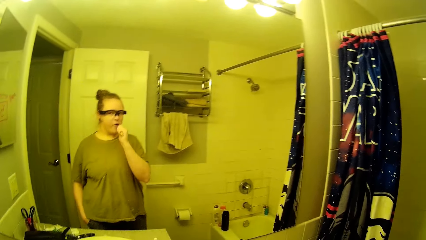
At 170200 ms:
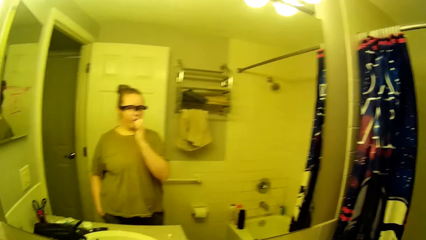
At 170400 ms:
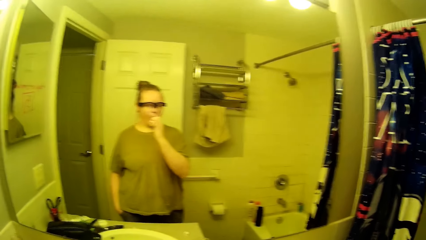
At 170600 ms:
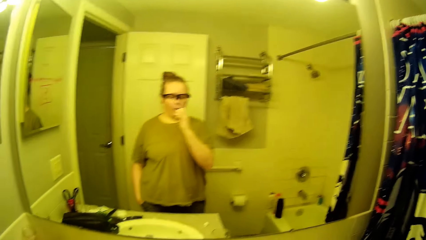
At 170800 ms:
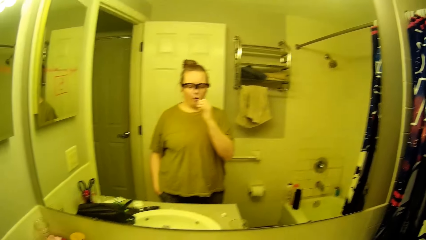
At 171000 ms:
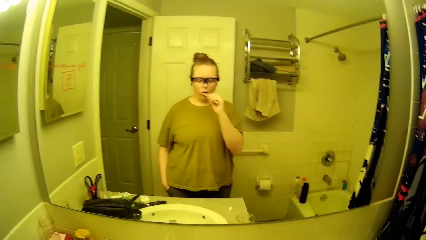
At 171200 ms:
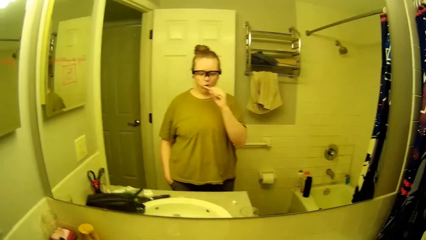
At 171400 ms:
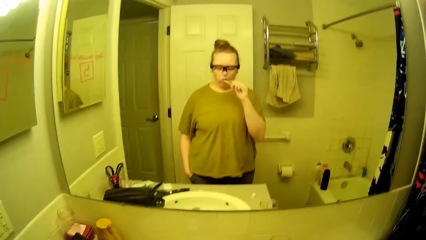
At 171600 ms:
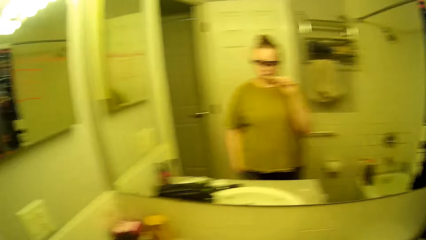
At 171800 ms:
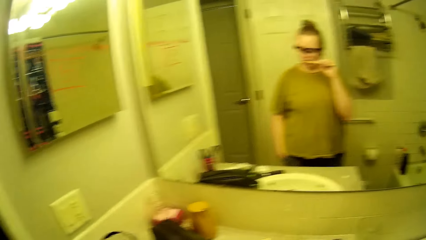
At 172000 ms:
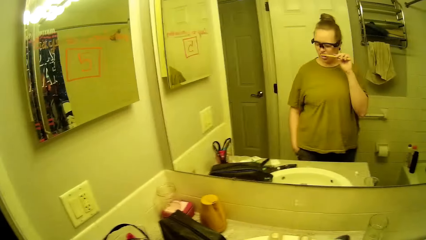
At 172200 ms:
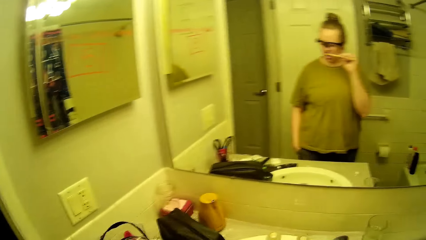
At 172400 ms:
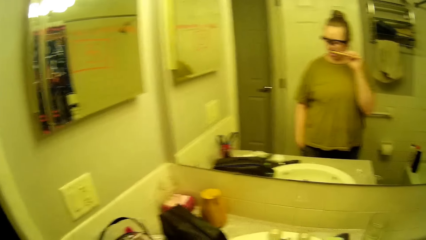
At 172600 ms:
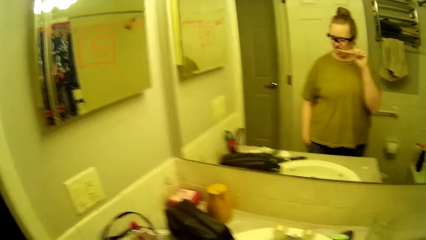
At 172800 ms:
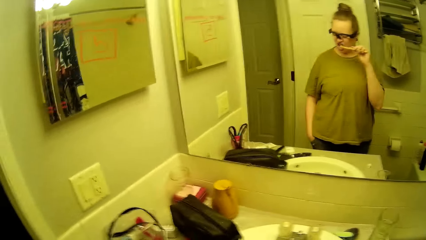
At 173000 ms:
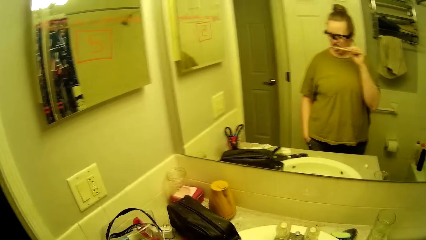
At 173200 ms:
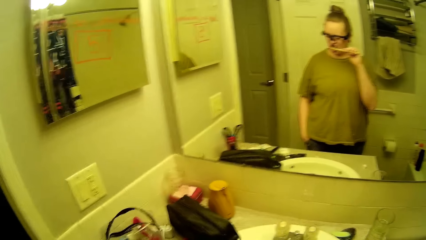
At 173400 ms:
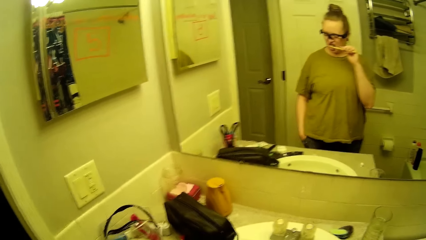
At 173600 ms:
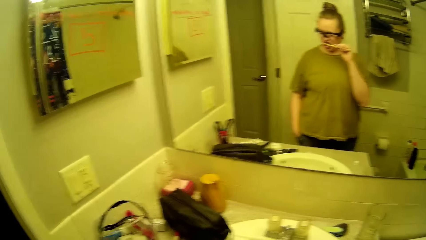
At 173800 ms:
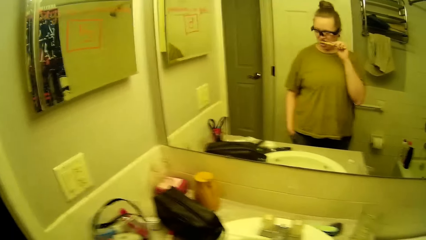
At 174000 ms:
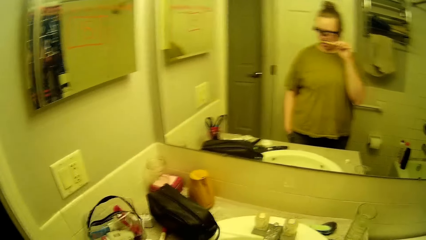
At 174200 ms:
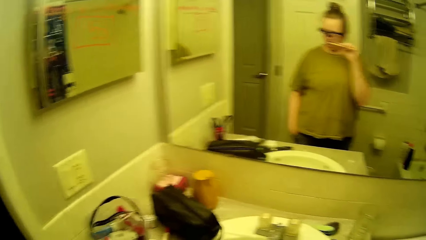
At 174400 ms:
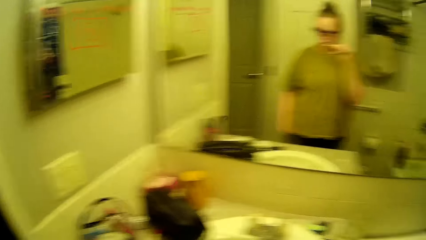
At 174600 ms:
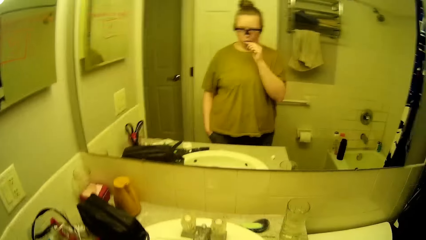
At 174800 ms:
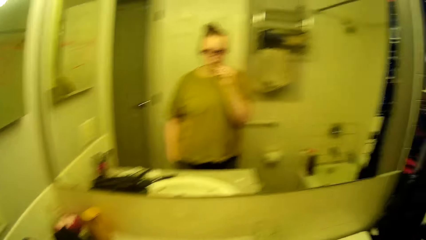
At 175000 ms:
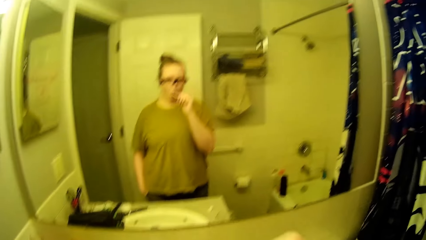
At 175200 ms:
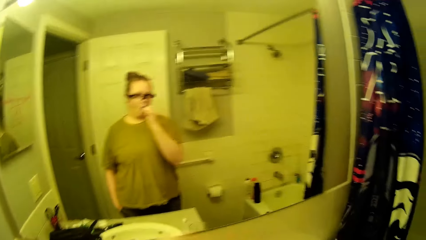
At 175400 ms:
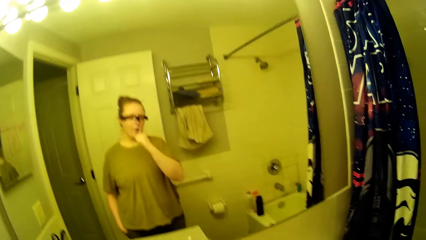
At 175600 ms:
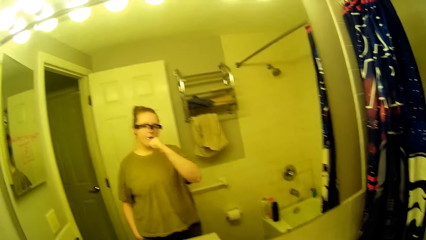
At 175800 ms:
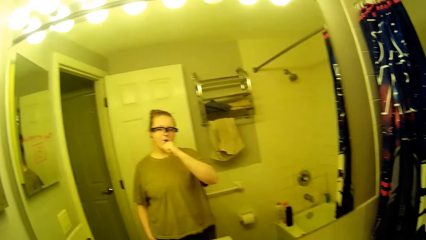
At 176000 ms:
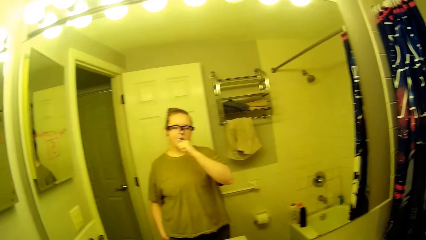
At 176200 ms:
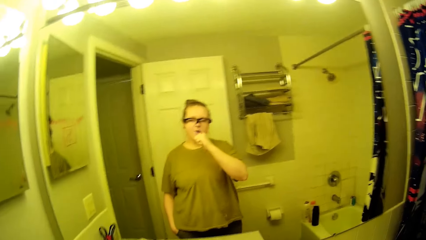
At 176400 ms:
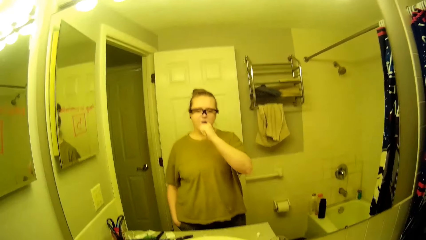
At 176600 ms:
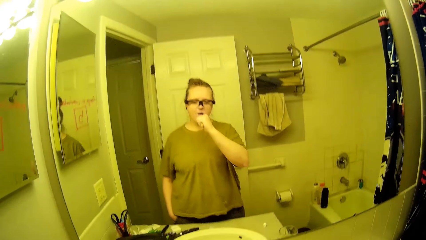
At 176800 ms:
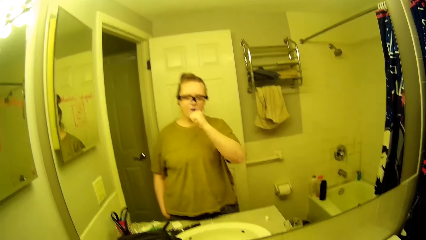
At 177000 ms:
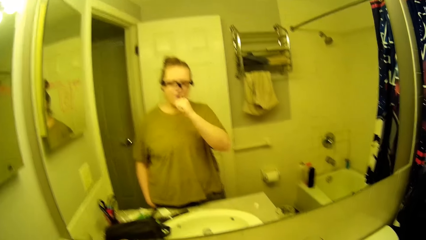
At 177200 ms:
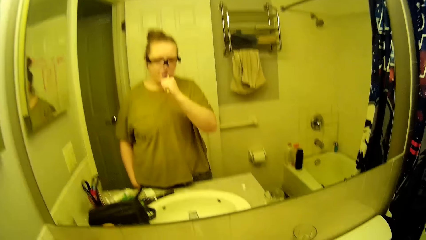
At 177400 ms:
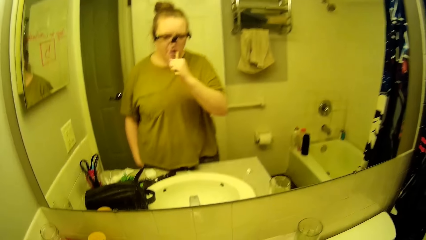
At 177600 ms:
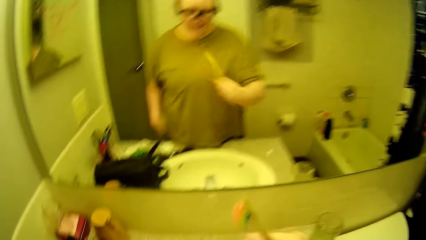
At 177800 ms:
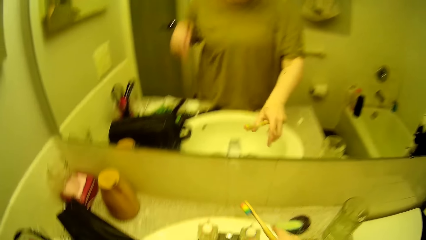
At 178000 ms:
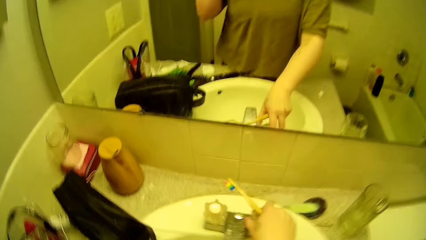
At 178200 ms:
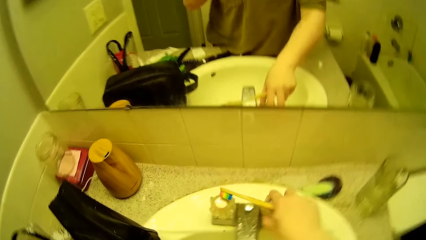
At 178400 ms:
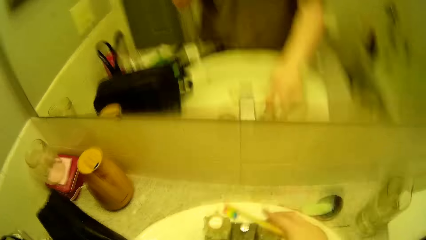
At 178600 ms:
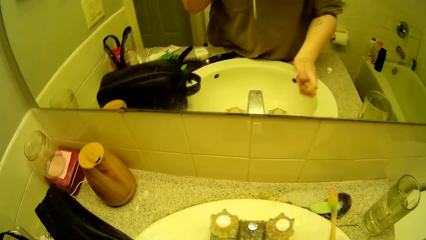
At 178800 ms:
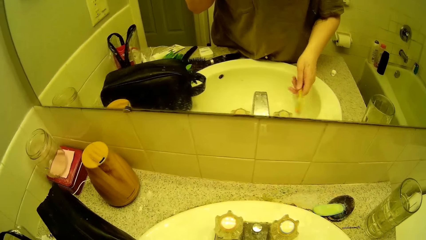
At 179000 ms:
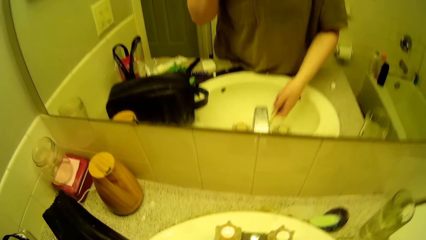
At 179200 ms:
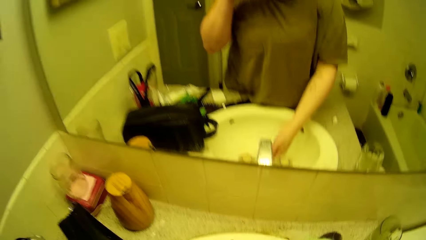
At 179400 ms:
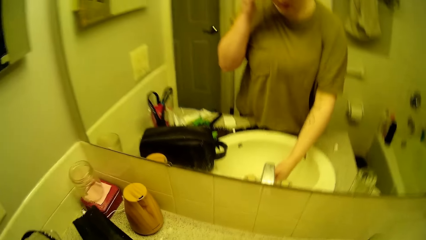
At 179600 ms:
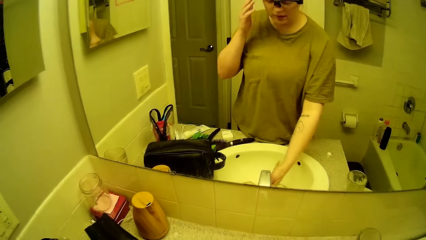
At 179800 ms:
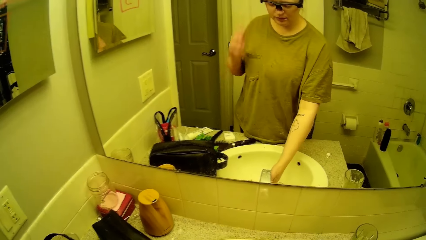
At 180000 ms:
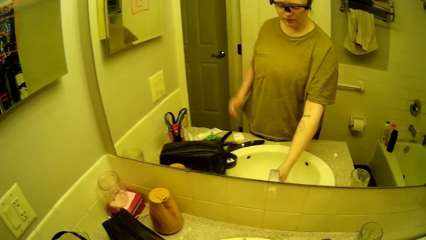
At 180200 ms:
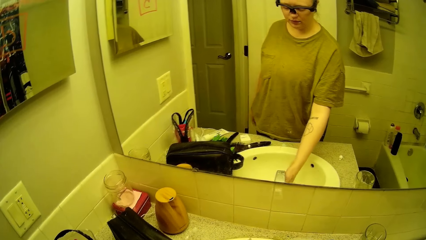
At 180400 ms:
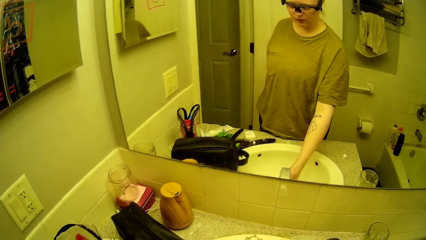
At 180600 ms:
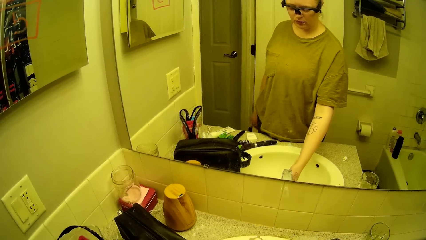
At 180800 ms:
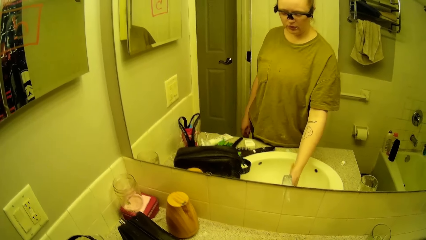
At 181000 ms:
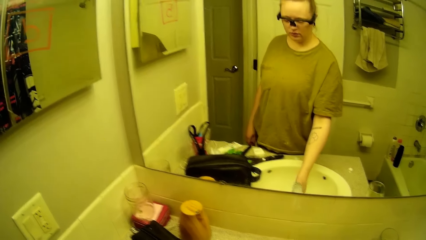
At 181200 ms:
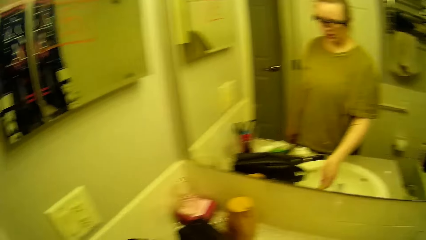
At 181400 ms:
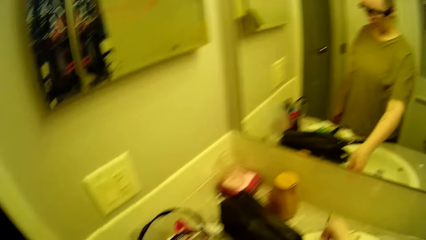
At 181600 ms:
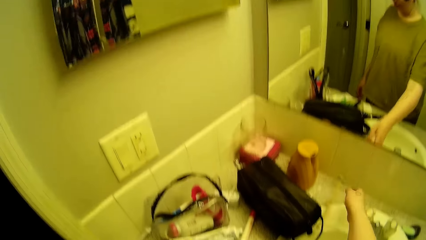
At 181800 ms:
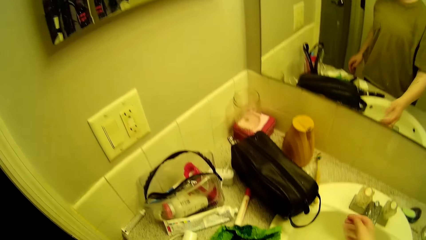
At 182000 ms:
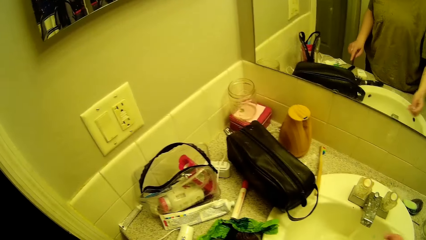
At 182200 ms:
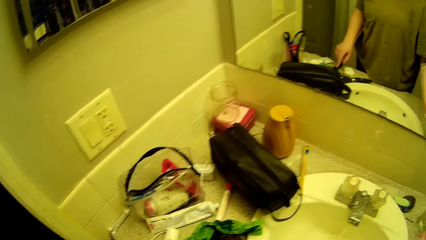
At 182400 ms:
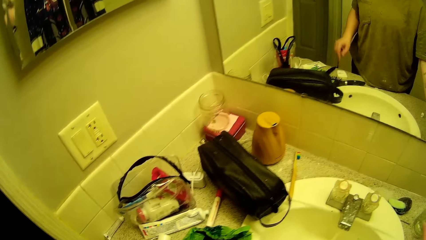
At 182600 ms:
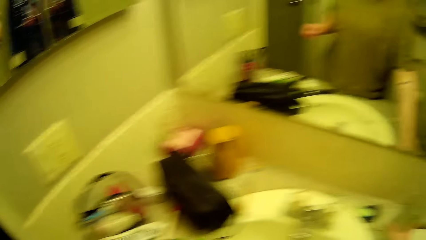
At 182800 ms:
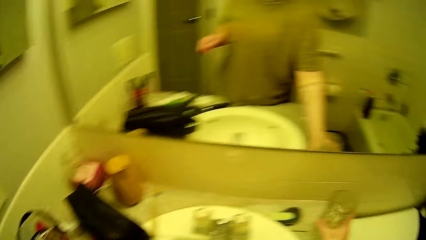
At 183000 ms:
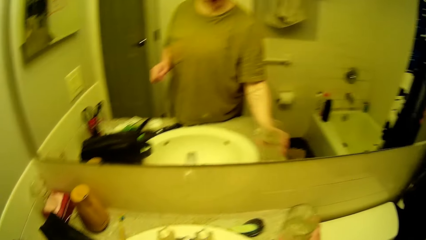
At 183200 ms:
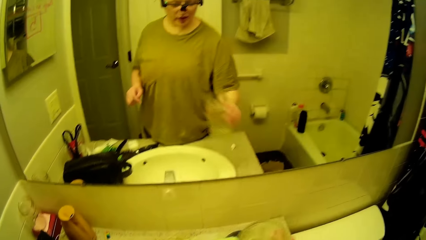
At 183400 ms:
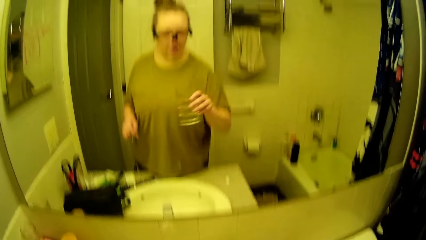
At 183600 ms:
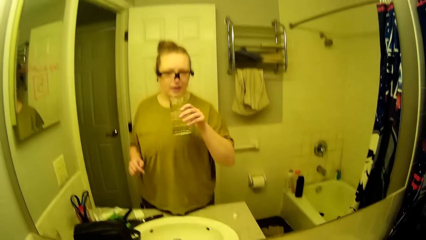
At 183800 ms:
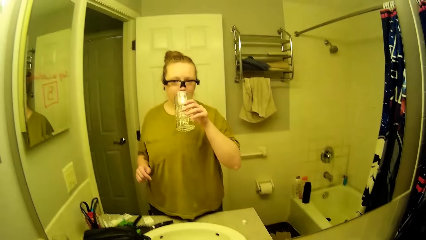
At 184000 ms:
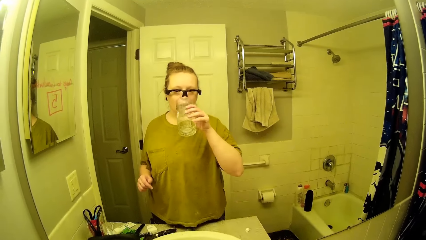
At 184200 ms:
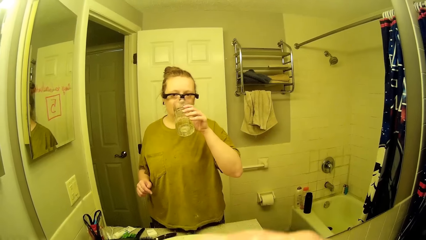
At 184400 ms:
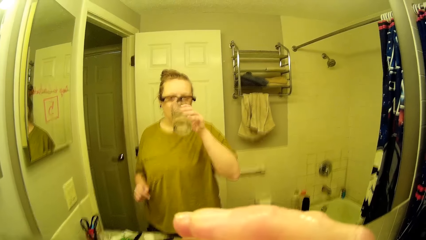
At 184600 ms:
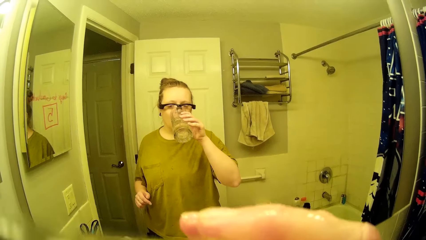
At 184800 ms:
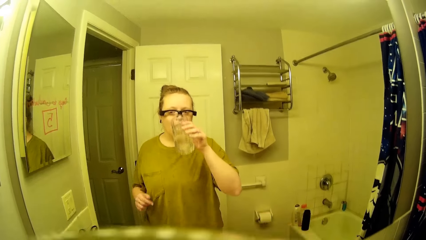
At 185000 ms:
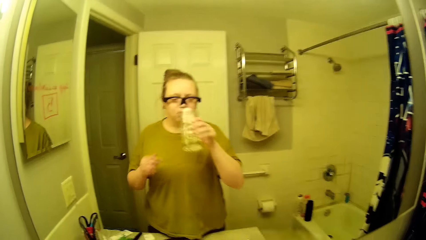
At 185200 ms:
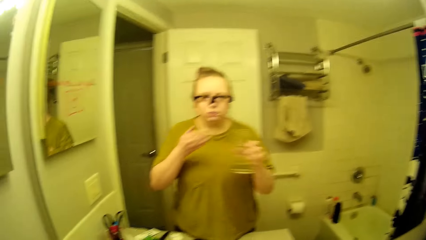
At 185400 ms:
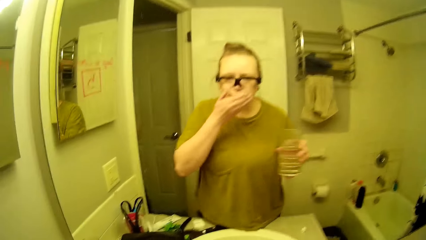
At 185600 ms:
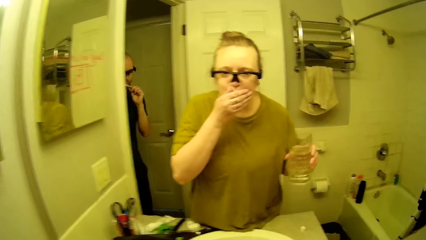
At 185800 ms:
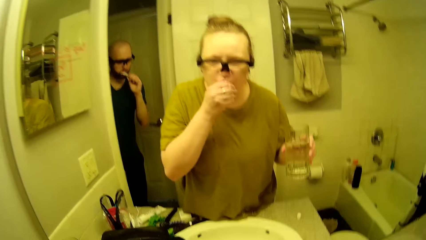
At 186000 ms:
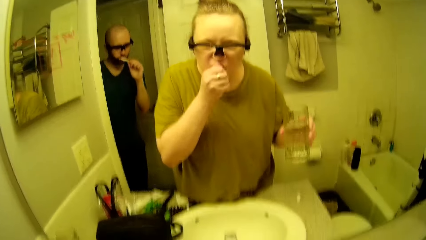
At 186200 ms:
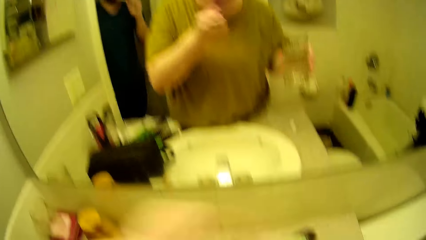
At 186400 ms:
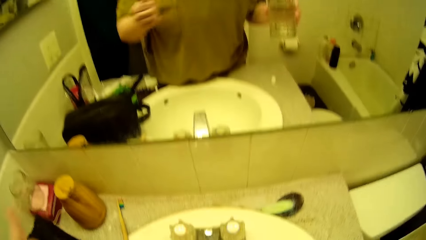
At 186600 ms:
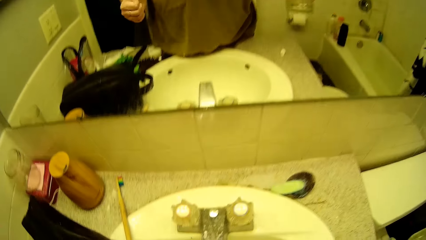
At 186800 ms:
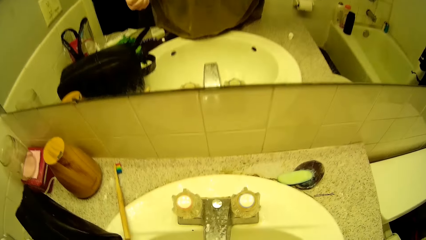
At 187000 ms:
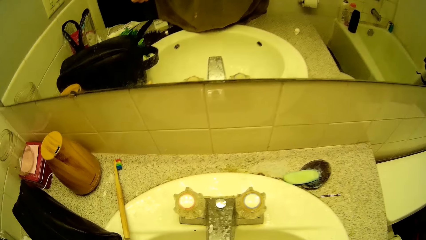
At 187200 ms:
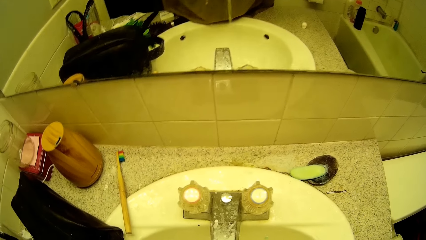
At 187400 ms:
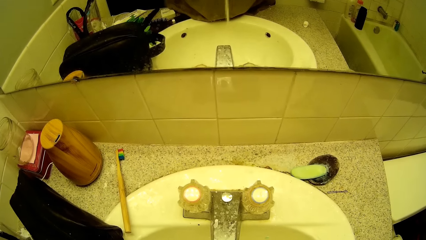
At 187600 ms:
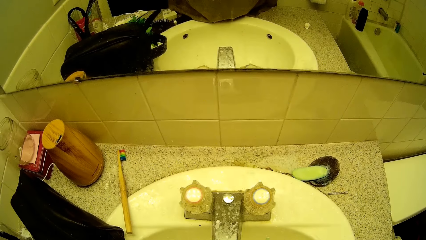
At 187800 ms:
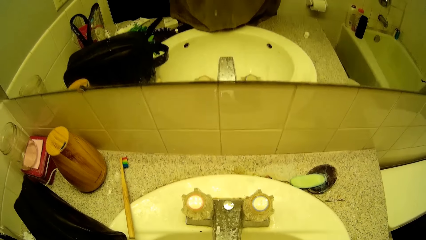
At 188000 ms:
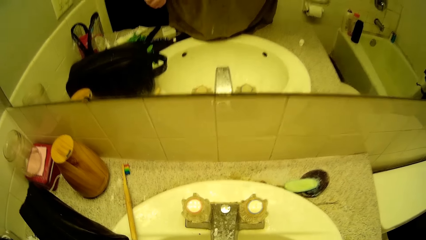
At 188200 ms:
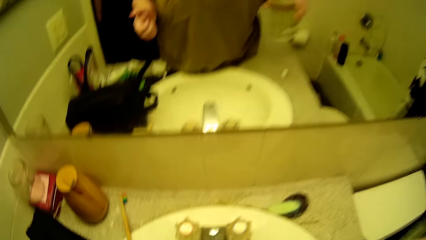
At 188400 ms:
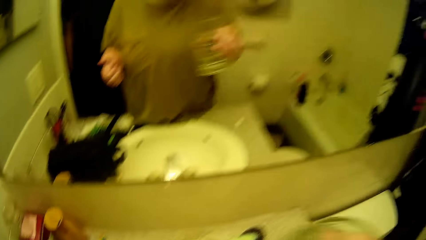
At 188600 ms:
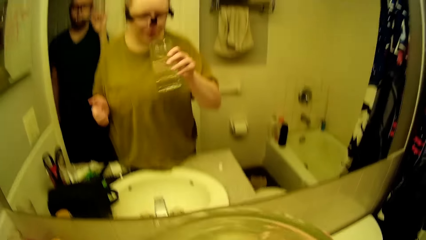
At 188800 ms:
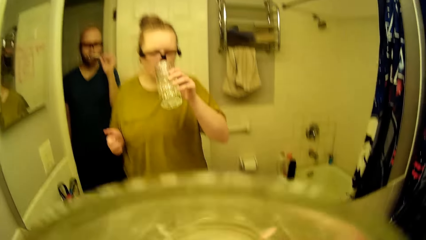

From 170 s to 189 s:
The camera wearer turns on the tap with her right hand. She washes the toothbrush underneath the tap water. She drops the toothbrush on the basin sink with her right hand. She picks a cup of water from the basin sink with her right hand. She drinks the cup of water in her right hand. She rinses her mouth and cleans her mouth with her left hand. A man enters into the bathroom and walks towards the camera wearer. The camera wearer stares at the sink. She spits into the basin sink.
